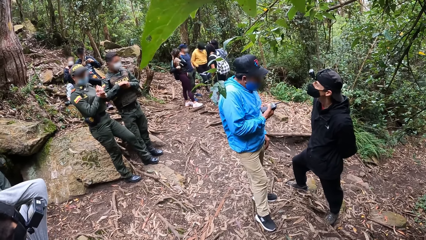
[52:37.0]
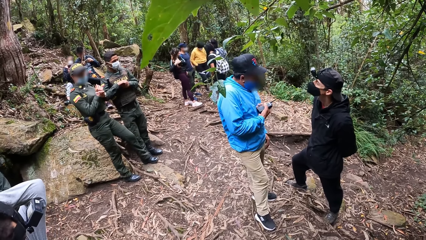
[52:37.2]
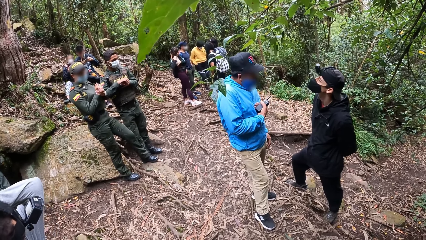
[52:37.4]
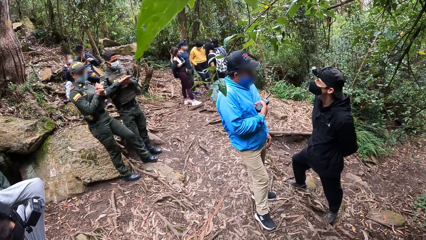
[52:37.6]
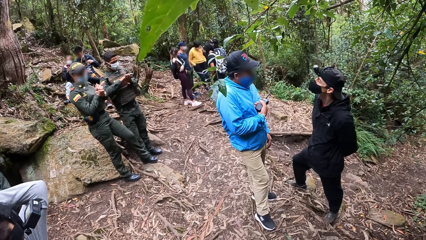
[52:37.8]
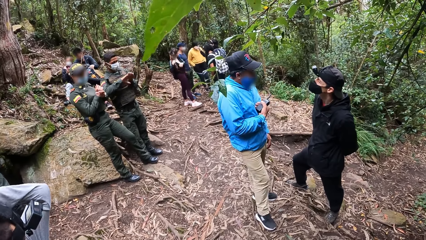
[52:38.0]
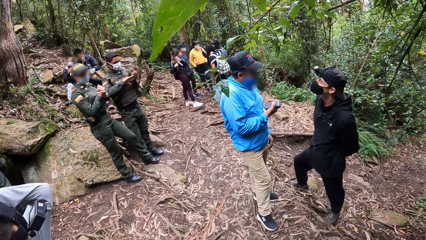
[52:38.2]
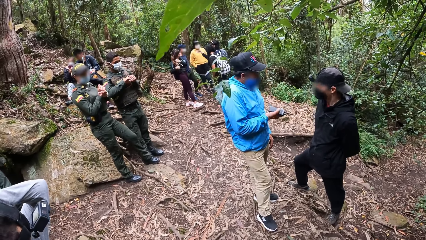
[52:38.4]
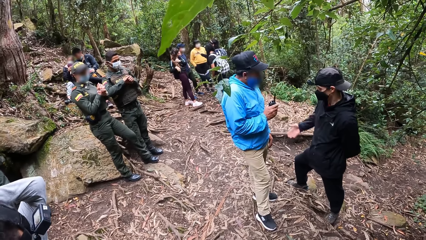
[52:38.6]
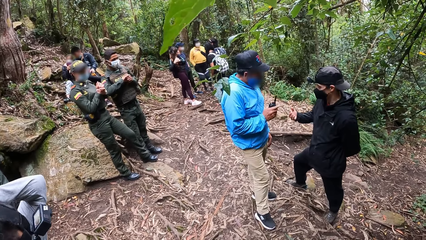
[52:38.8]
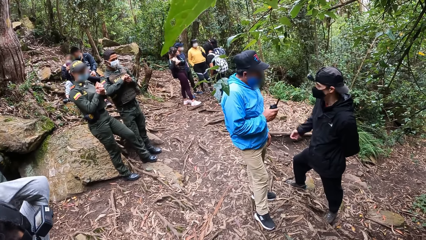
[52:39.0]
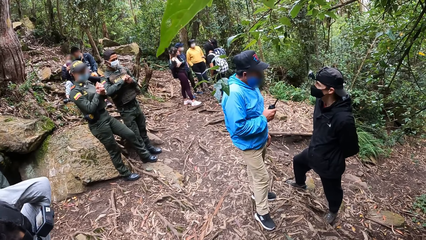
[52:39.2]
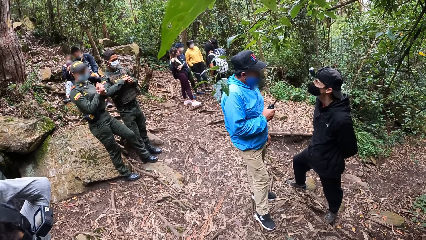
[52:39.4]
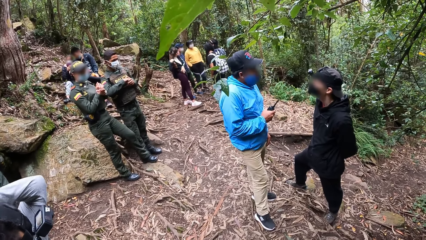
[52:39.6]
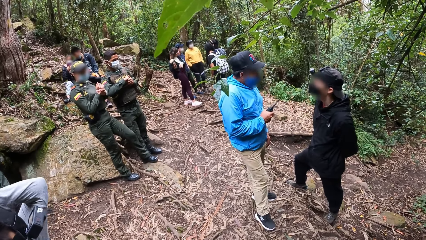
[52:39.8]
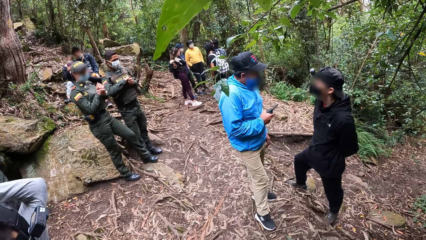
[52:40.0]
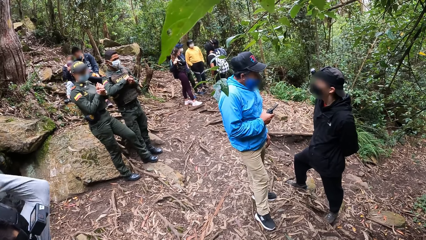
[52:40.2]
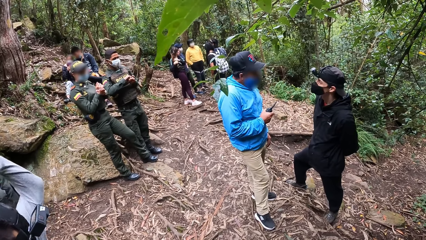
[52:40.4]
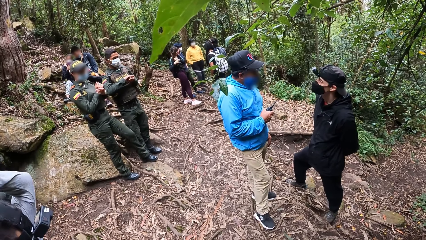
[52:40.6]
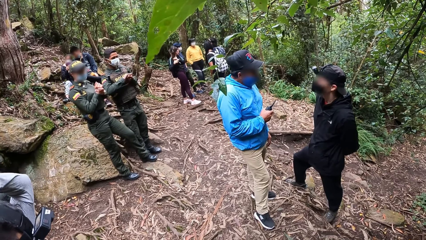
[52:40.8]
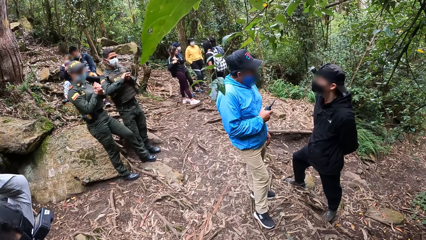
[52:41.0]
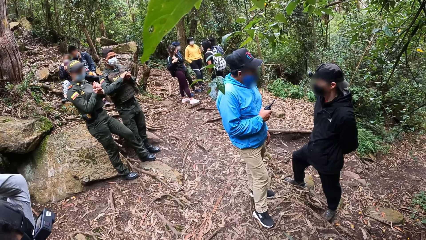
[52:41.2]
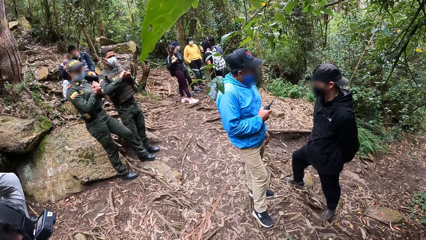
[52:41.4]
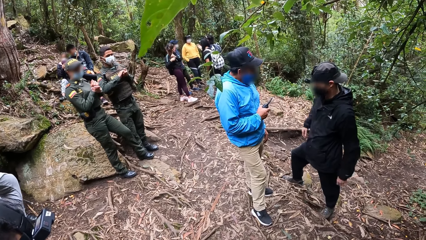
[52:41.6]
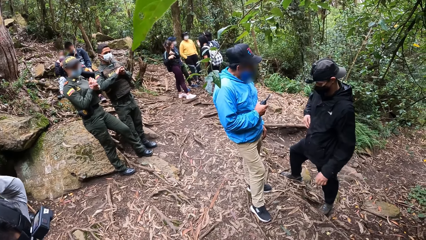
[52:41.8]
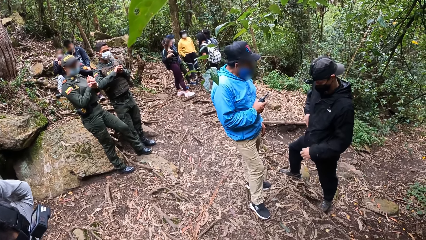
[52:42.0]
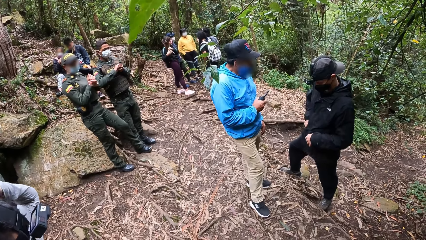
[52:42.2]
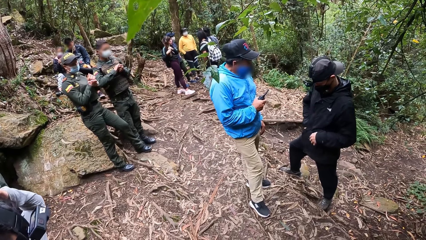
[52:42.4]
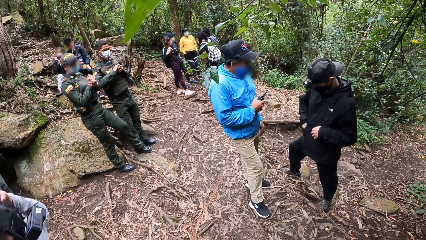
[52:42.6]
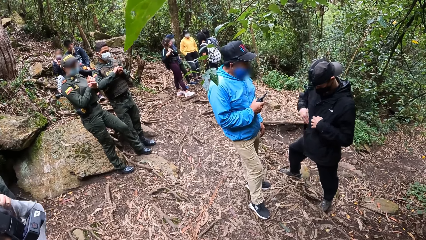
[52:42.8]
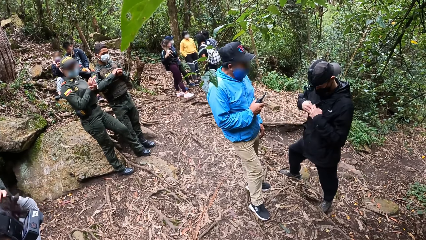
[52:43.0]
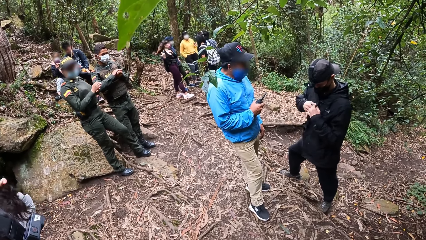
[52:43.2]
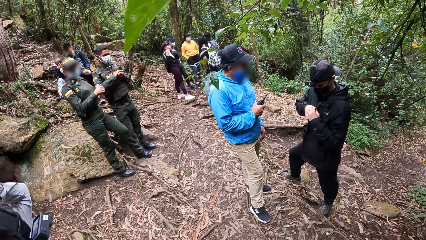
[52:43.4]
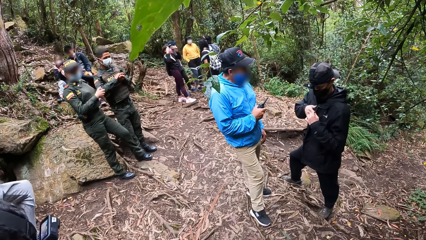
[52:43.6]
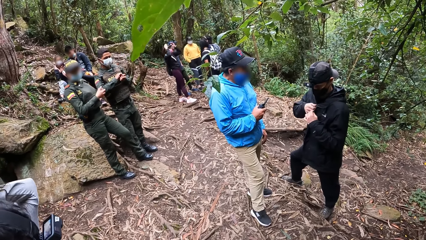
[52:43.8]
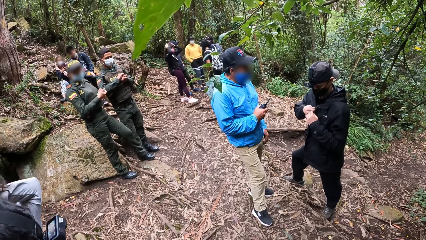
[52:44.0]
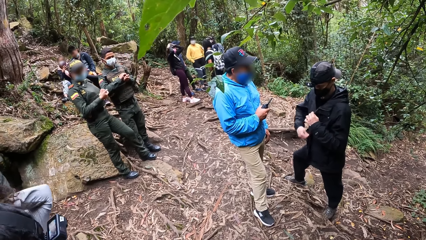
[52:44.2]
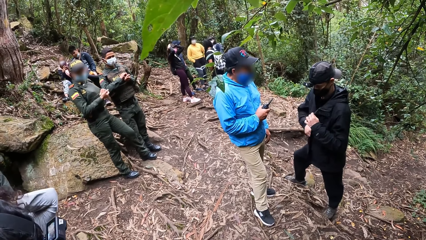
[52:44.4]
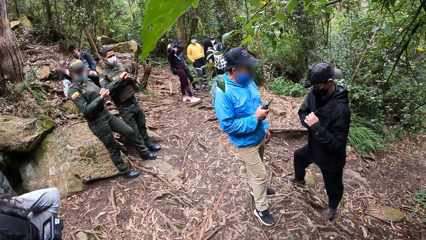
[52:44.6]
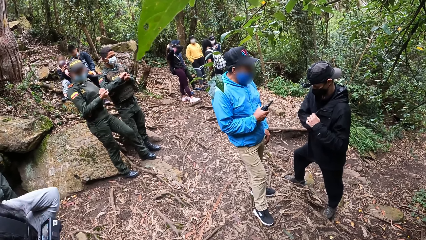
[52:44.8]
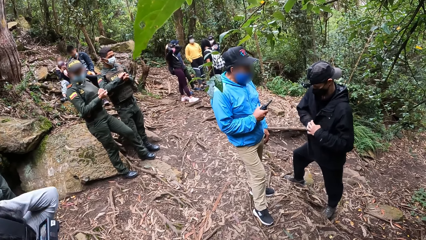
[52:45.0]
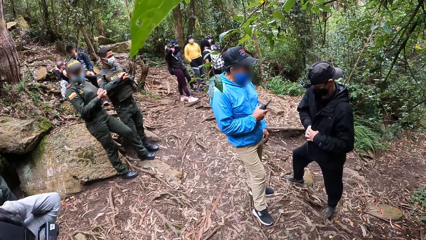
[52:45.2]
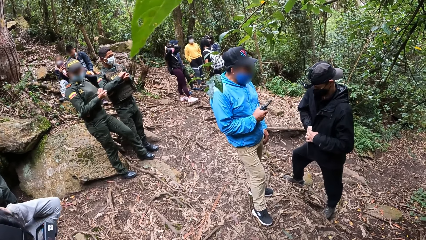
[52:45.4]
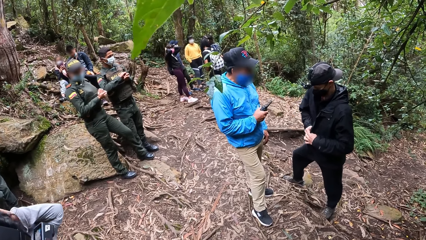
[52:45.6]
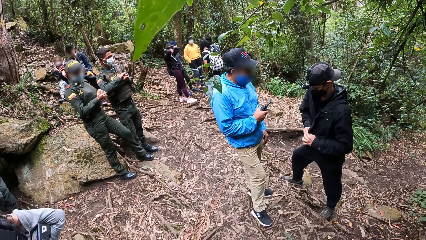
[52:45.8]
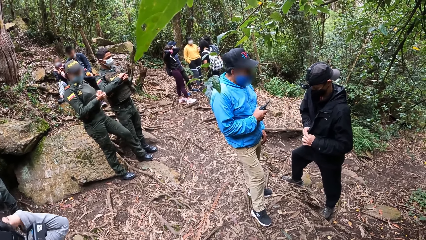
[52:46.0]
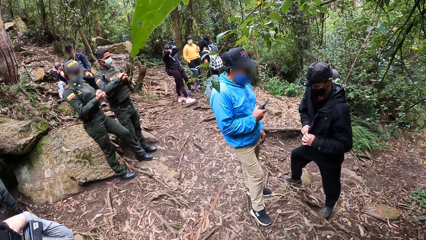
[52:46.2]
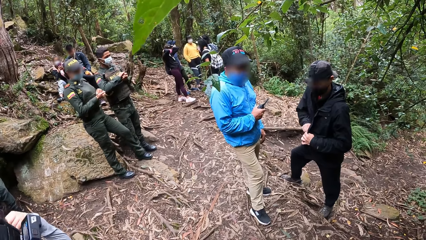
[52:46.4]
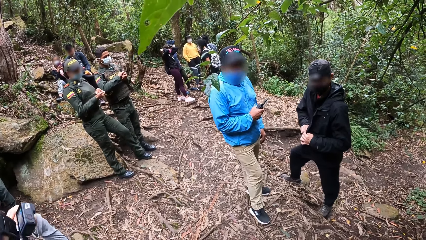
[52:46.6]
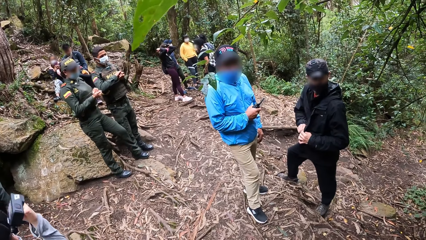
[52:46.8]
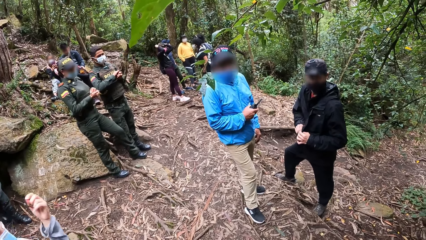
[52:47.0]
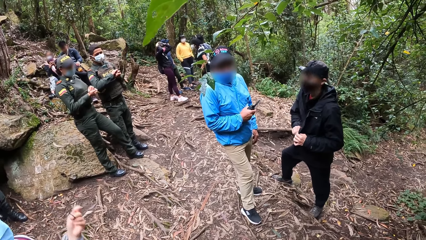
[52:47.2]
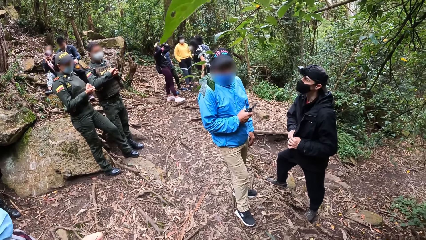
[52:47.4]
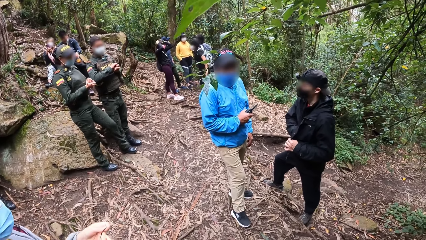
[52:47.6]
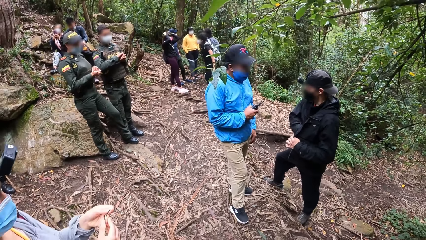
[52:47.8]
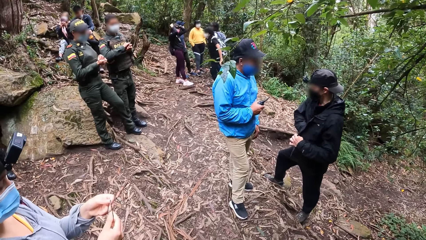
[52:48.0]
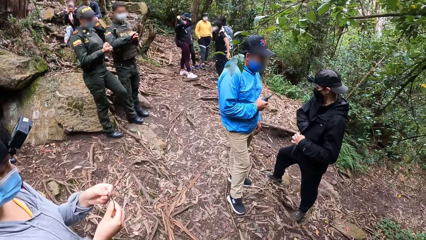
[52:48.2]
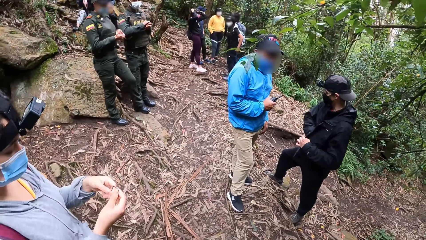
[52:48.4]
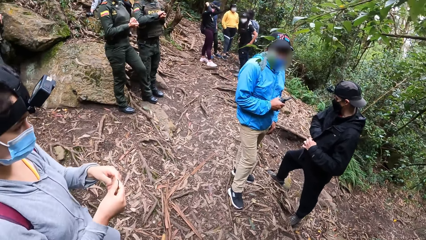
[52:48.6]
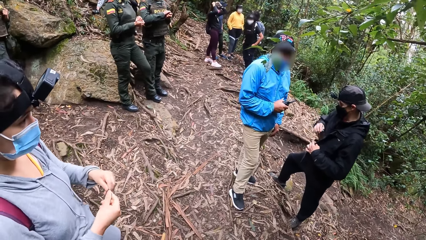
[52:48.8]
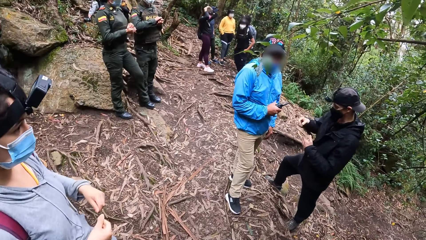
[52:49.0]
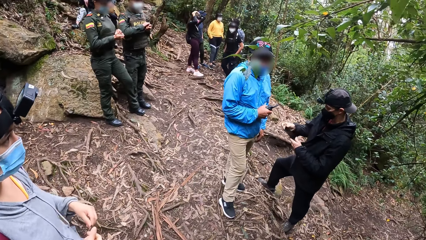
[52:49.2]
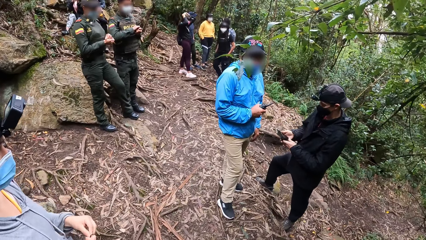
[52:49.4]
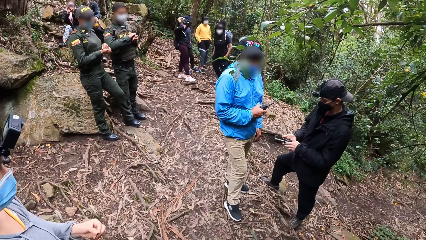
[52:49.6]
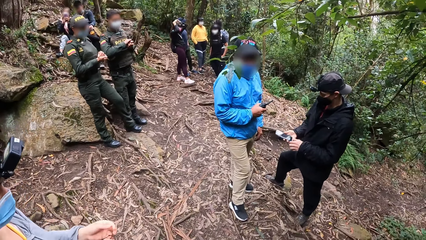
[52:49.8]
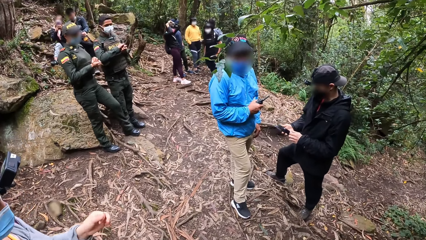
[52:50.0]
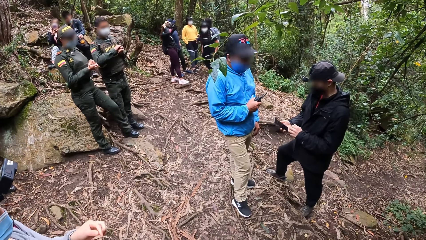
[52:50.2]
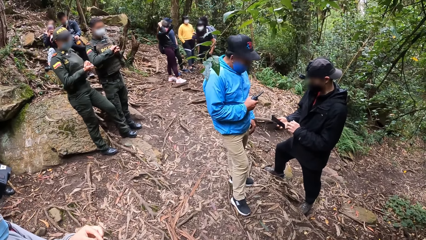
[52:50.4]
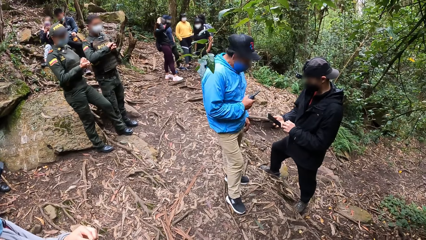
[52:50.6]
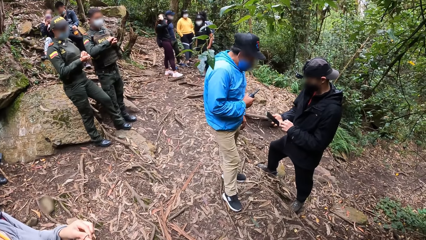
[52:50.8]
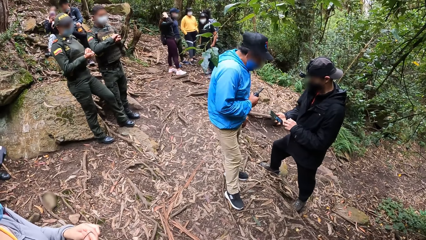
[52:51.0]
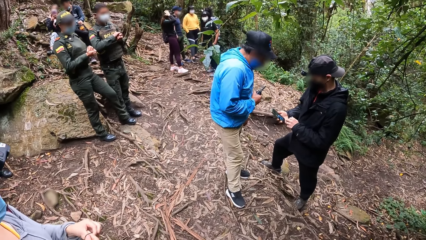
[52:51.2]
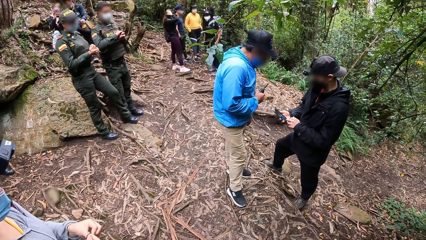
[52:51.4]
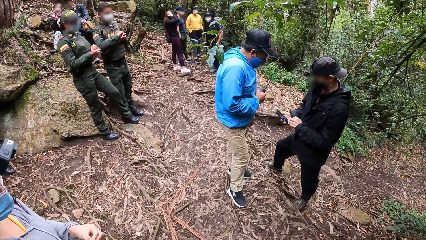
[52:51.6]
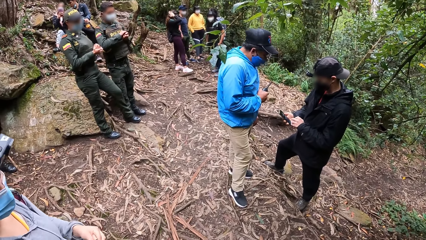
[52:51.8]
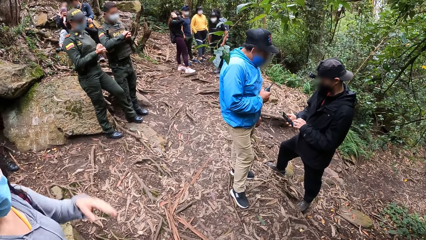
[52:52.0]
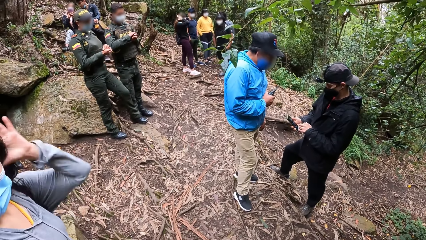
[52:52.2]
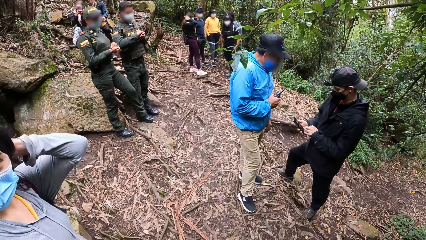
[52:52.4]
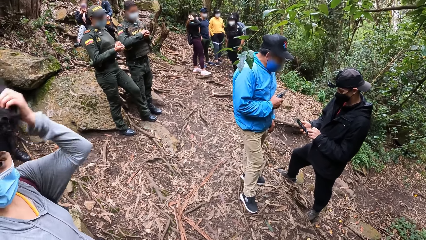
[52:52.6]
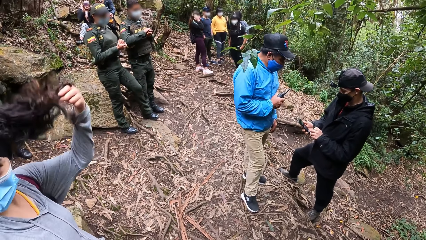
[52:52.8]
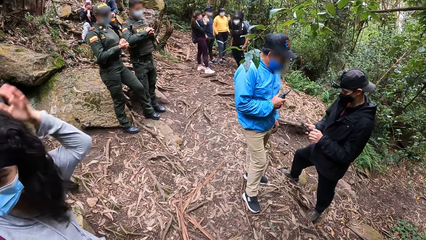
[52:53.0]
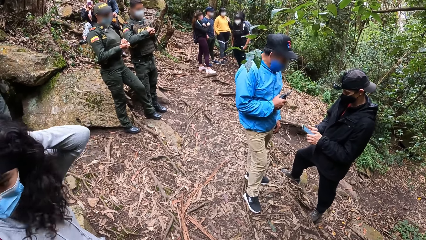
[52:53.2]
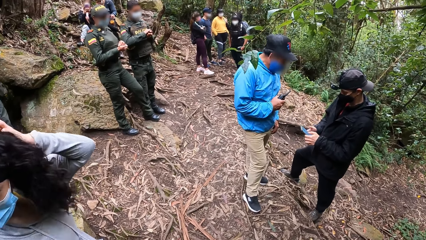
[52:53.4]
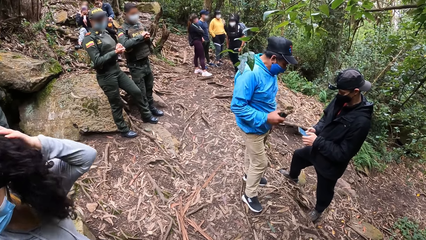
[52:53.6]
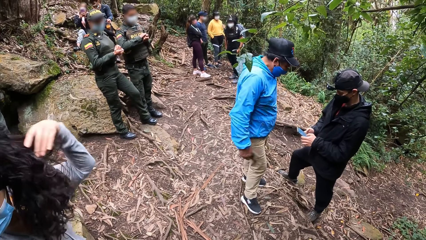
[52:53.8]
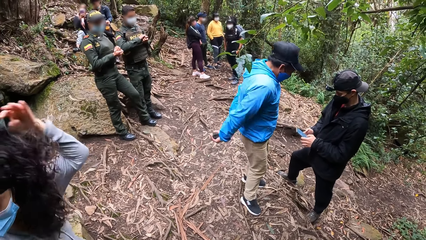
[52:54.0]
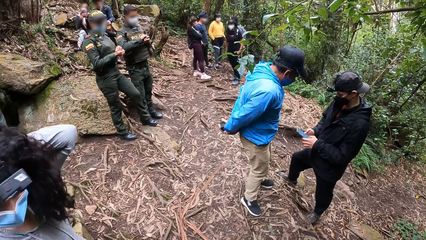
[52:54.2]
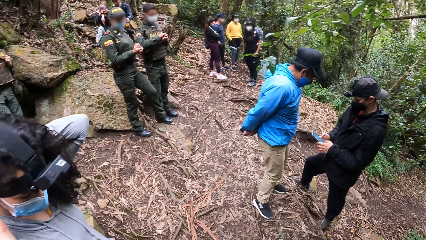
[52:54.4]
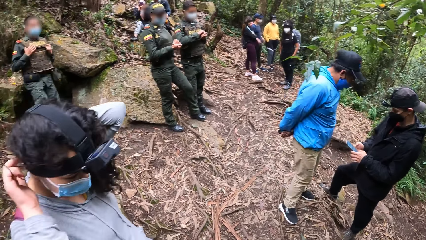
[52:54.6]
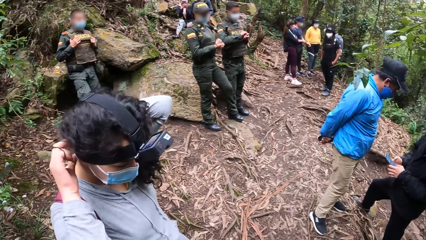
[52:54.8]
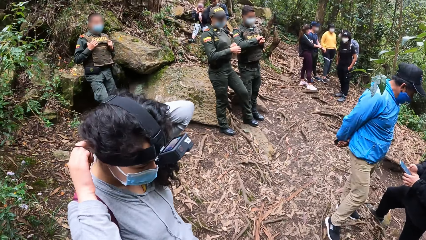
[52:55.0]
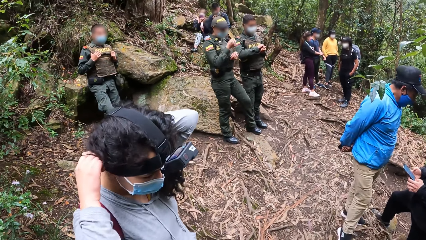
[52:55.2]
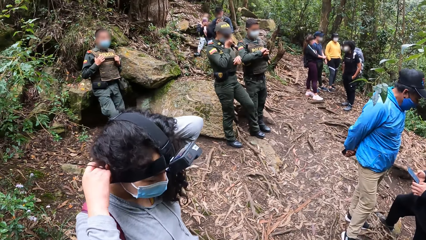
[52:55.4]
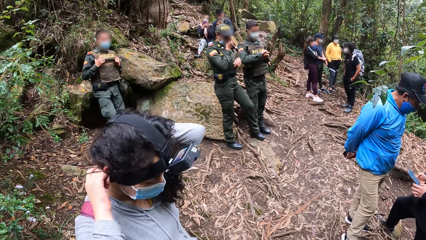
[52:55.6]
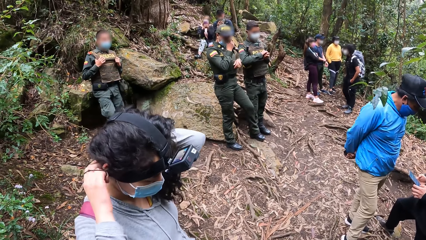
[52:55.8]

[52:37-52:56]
A man nods his head and moves a hand. The man puts his right hand into his jacket. The man unzips his jacket with his right hand. The man puts a hand in the jacket. The camera wearer interacts with the man and another man. The first man brings out a phone from his jacket with his right hand. The first man holds the phone with his right hand, operates the phone in his right hand with his left hand. A woman raises her left hand, holds her hair with her left hand. The woman moves the hair with a hand. The other man places his hands at his back. The woman holds a rubber band in her right hand.
